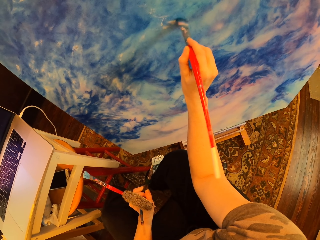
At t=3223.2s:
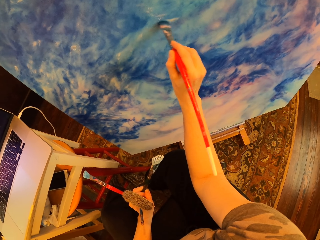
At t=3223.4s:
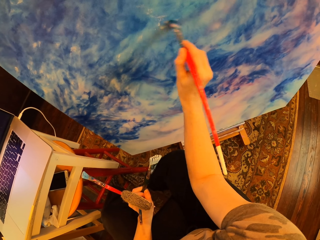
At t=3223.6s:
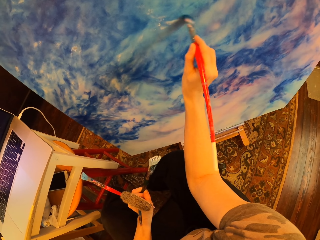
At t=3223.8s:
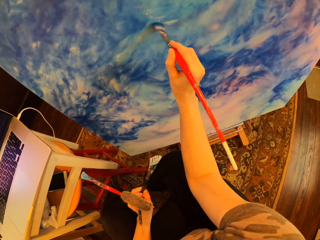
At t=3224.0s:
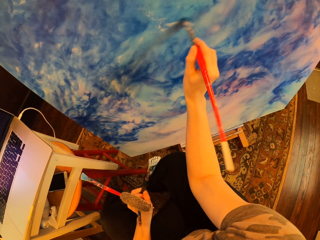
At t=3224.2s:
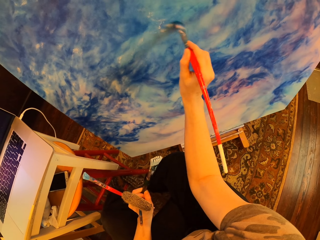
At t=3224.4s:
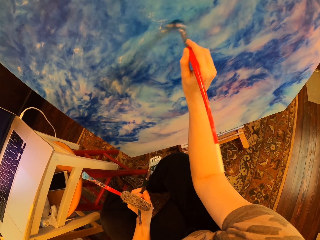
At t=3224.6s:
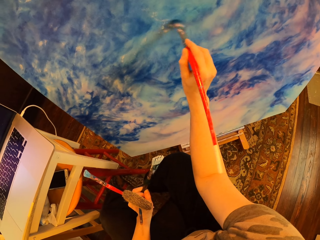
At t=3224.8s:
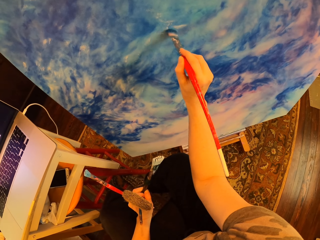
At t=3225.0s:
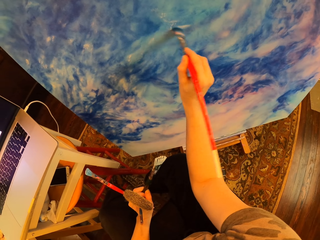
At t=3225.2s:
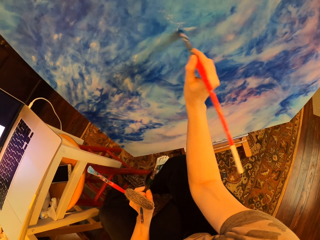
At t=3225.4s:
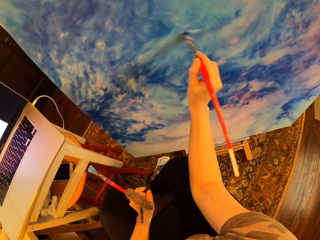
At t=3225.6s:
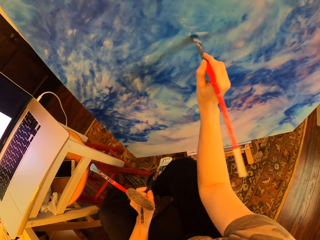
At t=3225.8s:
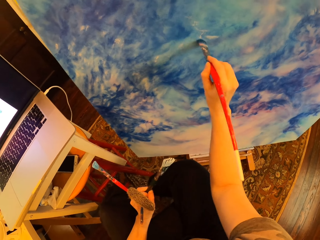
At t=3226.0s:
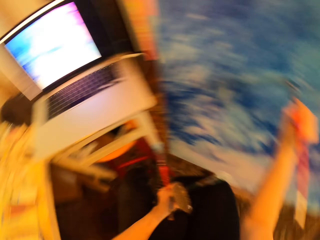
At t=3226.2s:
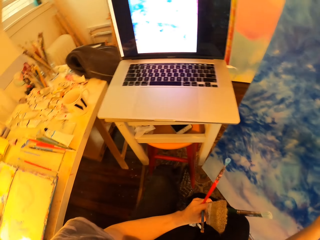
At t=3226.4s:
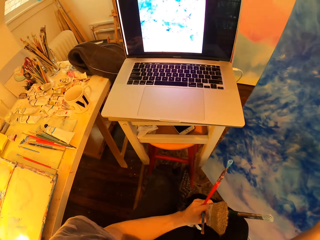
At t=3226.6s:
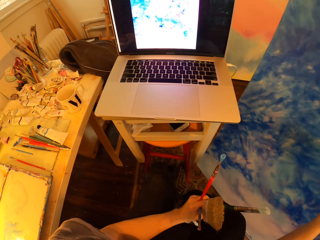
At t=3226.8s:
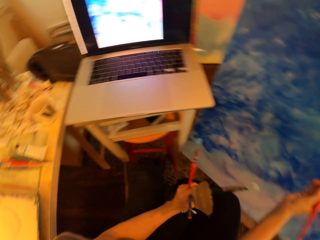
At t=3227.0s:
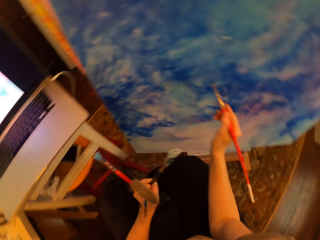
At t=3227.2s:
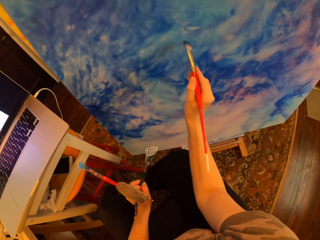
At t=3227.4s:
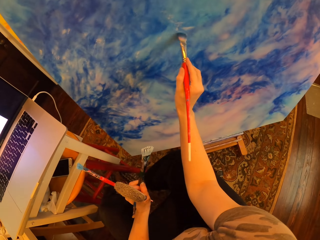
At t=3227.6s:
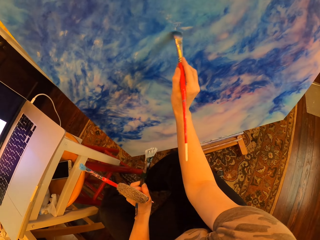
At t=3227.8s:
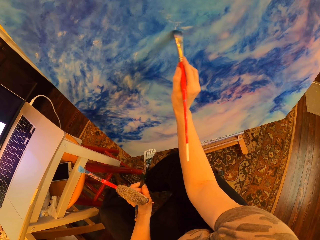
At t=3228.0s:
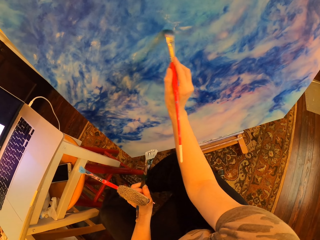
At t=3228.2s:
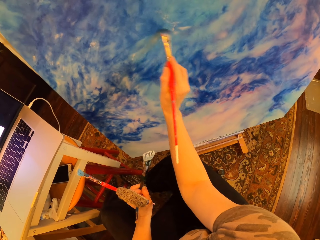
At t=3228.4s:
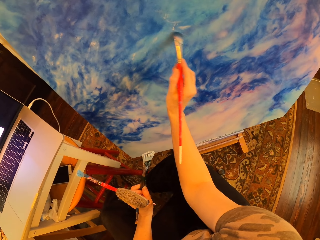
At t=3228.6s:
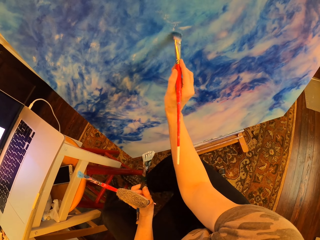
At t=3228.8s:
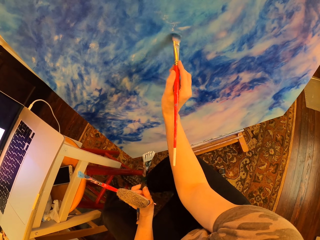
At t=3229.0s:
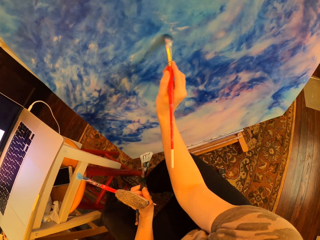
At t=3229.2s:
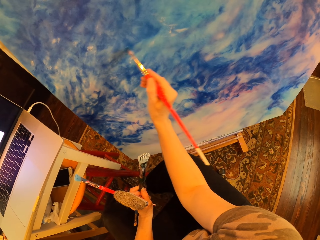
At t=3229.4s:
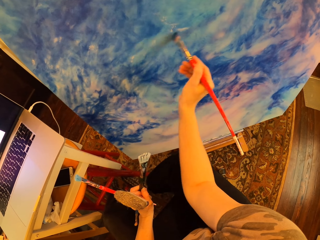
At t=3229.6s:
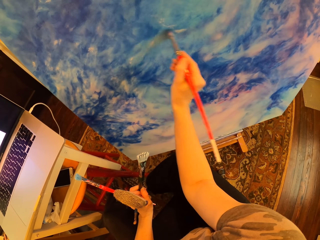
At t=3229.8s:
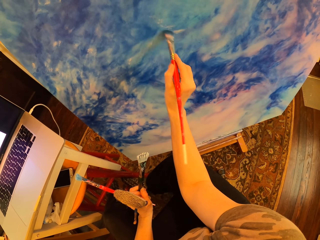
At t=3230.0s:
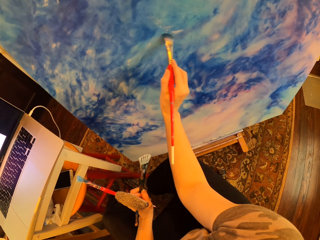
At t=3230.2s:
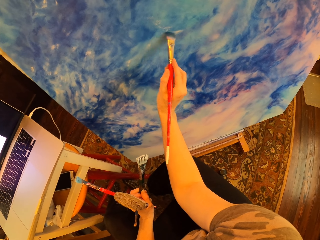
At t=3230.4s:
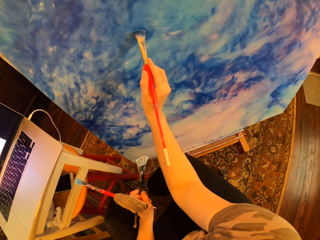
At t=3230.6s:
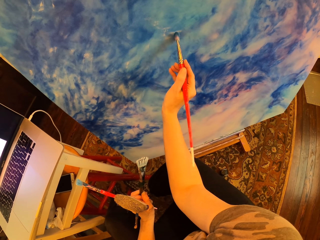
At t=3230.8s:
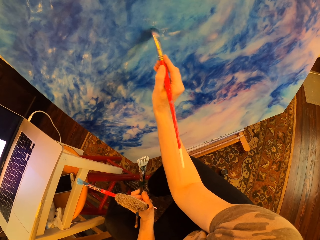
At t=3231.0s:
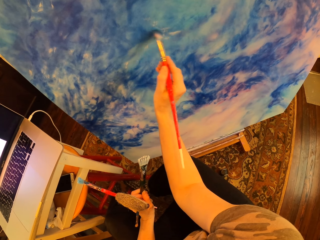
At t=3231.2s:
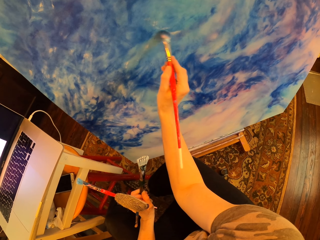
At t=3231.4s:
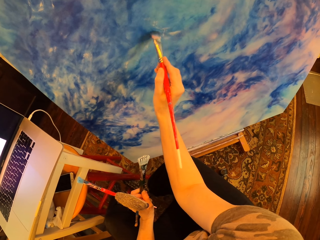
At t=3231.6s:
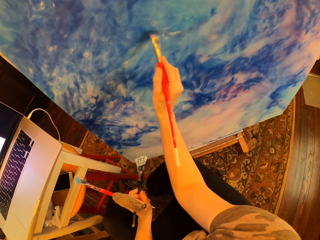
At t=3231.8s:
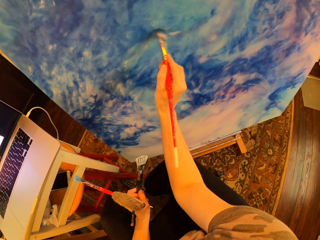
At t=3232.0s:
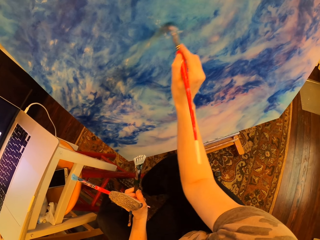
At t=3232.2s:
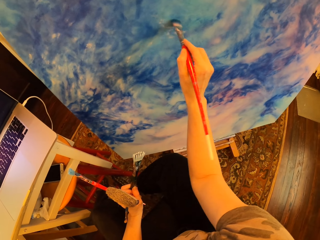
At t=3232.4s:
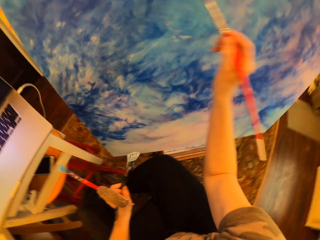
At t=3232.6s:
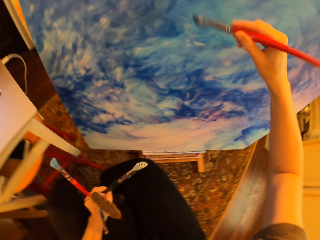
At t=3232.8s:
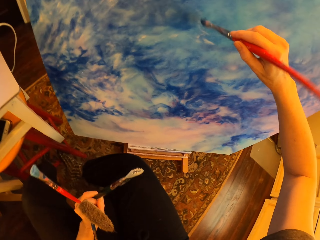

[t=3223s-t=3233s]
The camera wearer turns to the side. They stare at the laptop. They hold a paint brush. They paint on the canvas with an art brush.

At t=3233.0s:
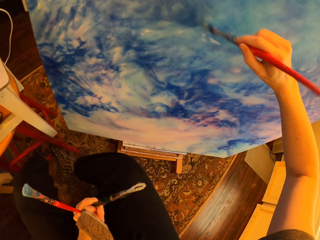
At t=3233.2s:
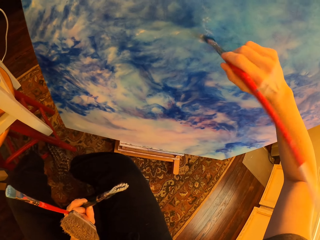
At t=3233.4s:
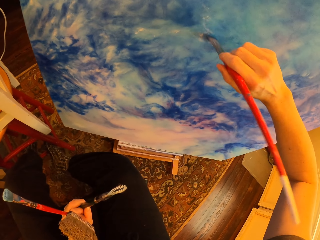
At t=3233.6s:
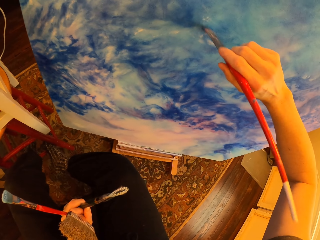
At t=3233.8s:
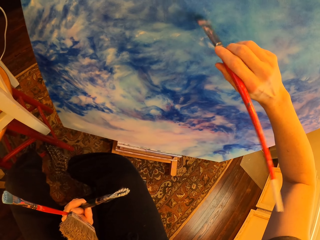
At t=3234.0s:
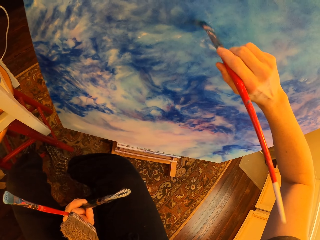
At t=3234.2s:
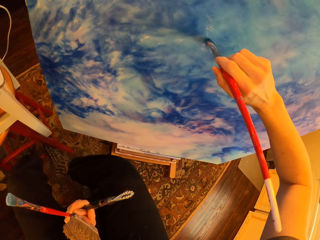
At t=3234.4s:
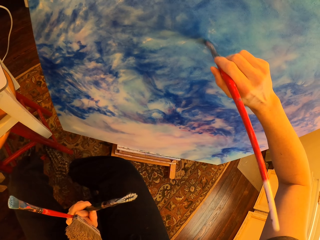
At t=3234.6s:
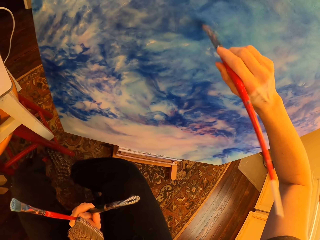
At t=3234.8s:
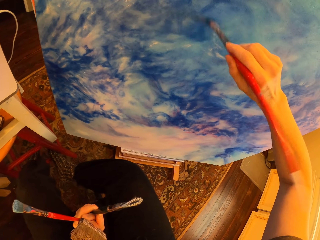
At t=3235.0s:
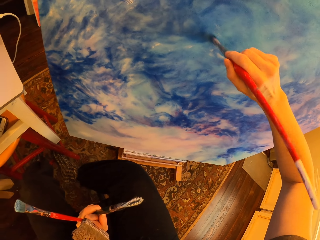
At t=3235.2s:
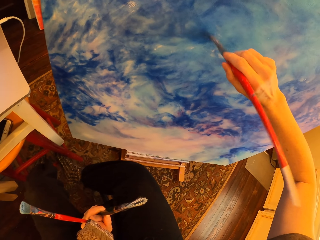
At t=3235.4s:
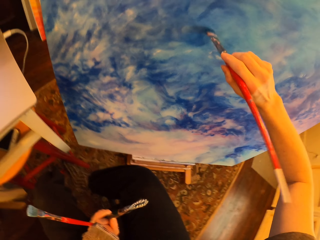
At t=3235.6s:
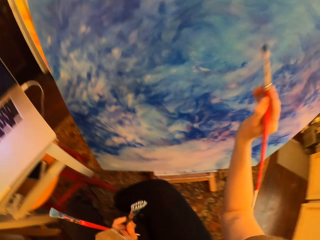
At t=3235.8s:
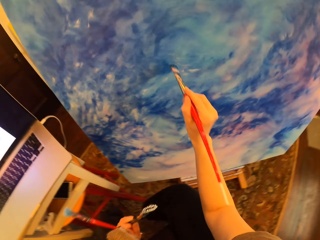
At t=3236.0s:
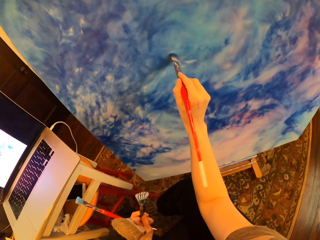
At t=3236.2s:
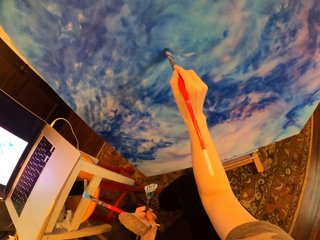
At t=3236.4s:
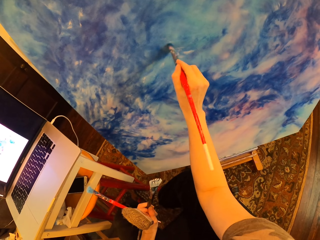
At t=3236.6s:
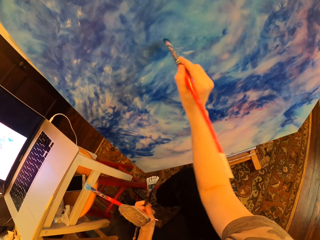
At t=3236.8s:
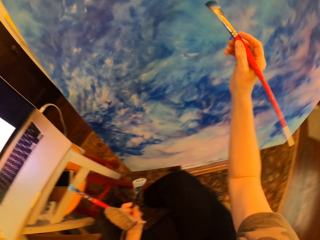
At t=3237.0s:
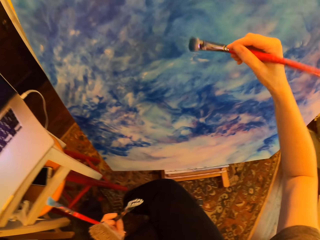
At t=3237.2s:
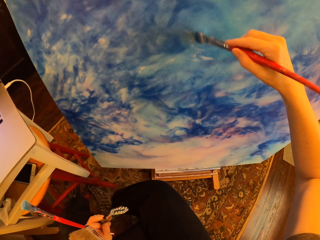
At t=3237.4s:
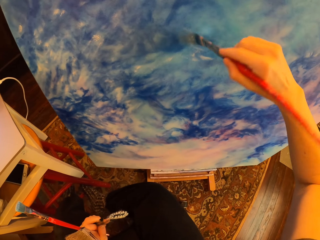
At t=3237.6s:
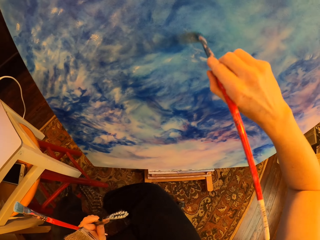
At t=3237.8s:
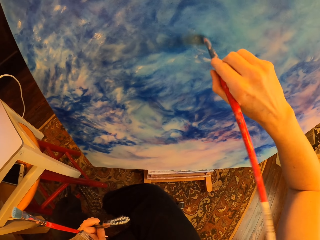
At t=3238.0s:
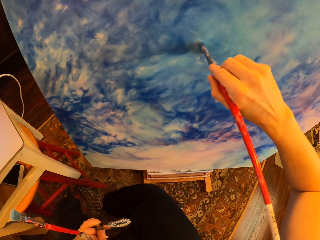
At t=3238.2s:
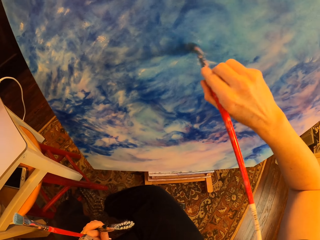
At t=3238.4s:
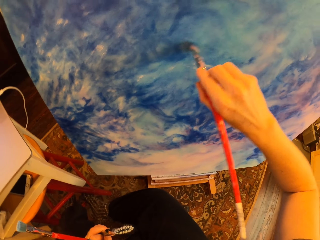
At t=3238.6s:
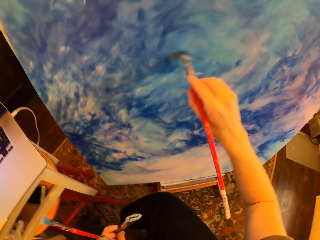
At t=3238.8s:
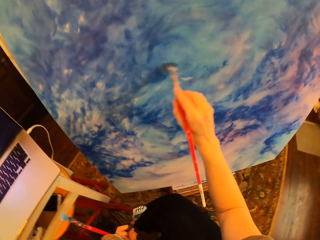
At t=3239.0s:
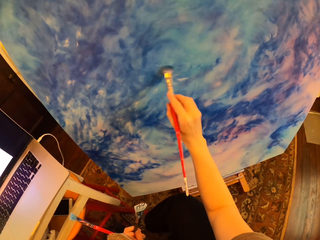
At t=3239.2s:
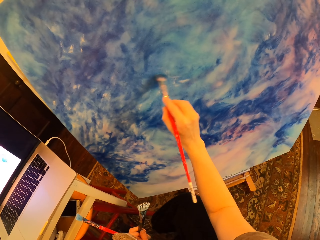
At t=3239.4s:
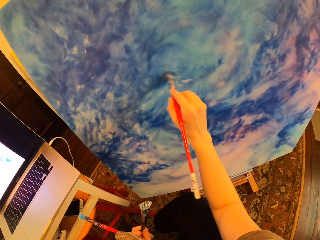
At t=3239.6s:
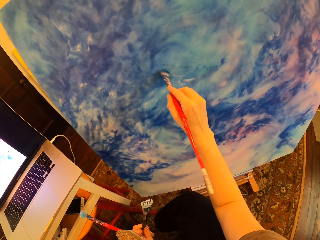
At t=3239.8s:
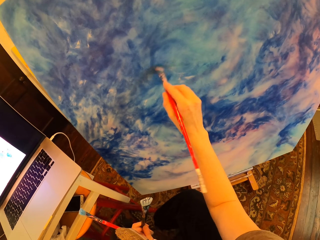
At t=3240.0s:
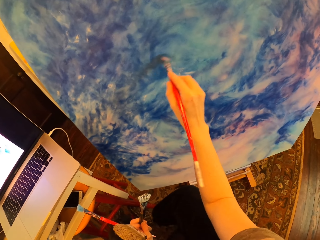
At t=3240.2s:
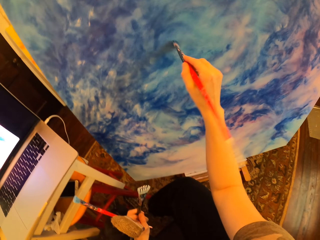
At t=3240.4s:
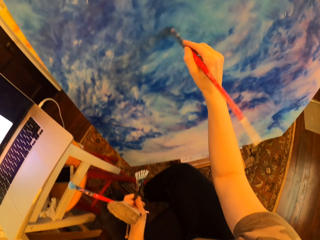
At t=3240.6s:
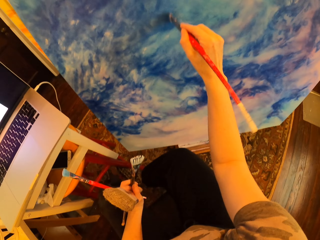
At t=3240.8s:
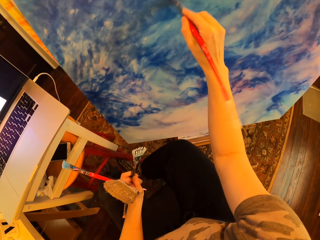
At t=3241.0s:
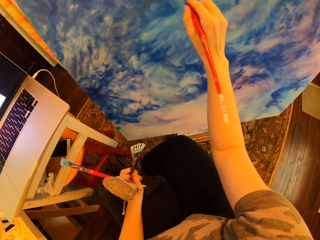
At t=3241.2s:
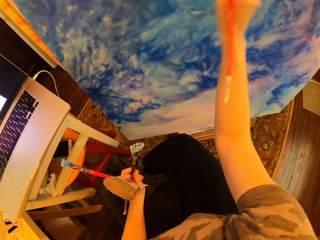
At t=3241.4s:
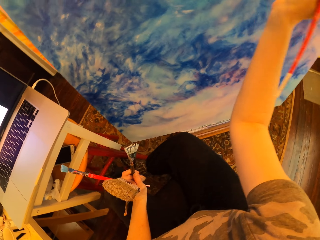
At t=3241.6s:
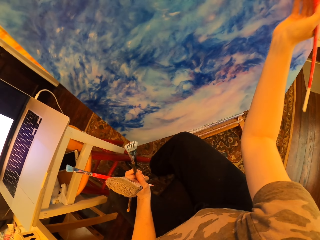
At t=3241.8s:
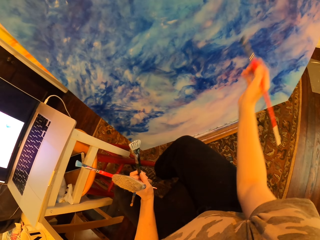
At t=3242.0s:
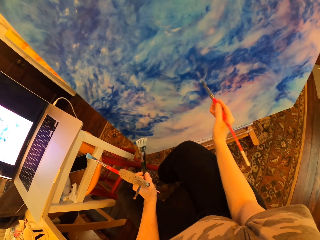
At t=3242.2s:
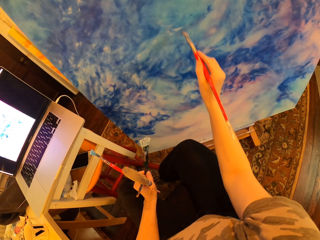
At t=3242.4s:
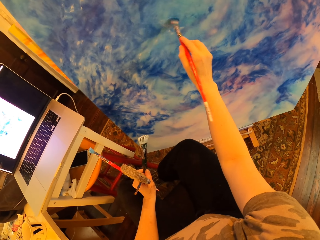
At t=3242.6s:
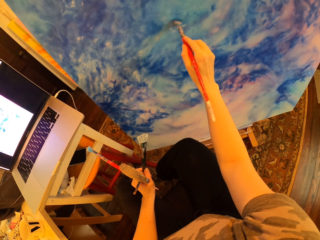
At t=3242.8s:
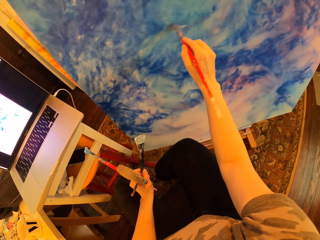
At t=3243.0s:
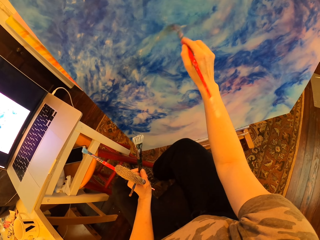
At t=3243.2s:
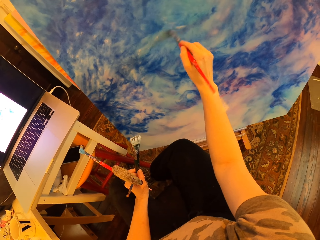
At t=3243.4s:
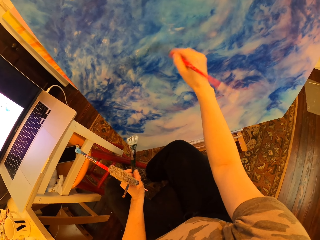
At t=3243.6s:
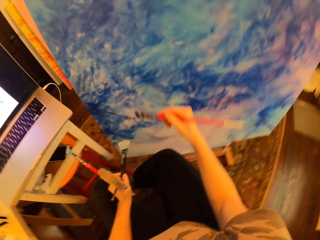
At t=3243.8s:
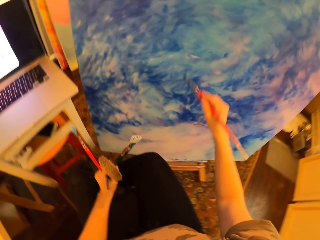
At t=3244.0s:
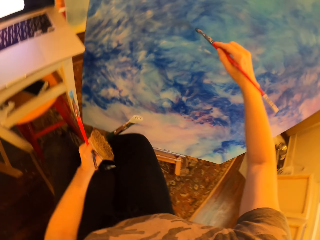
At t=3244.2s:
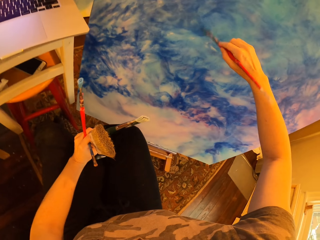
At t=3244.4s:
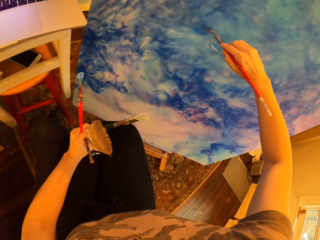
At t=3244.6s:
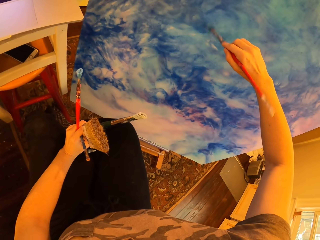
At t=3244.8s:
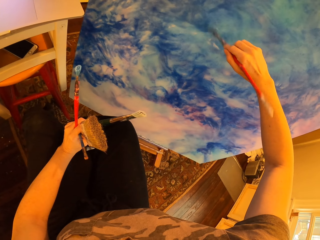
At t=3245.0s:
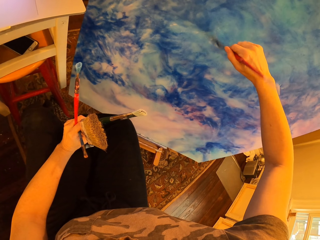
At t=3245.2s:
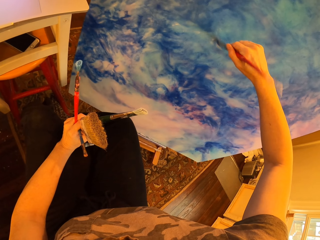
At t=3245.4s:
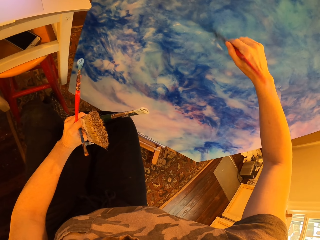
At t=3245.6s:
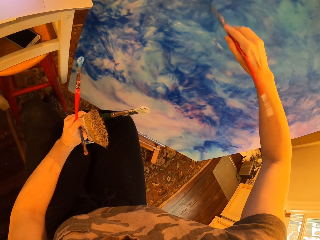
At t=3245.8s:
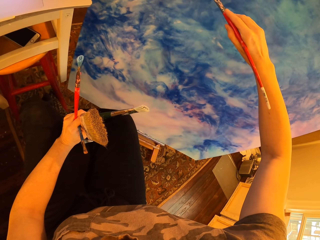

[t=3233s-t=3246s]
The camera wearer turns to the side. They paint a board. They turn to the side. They paint the board. They turn to the side. They paint the board. They hold a paint brush. They paint the board. They paint the board again.
